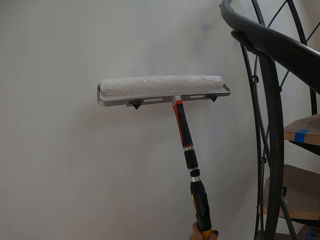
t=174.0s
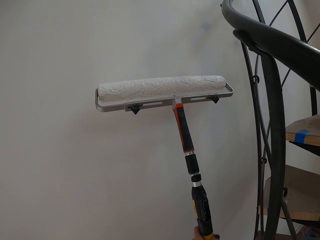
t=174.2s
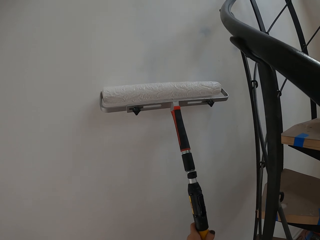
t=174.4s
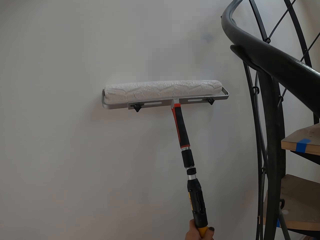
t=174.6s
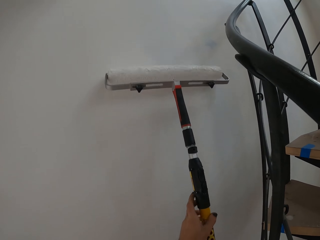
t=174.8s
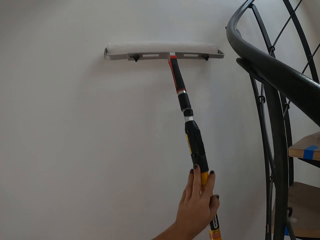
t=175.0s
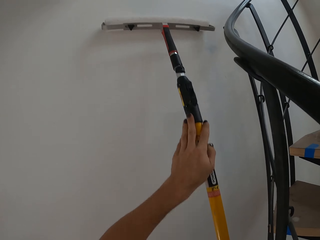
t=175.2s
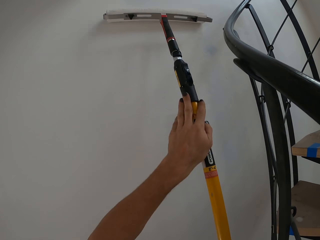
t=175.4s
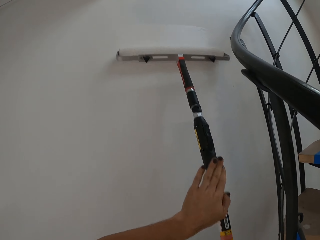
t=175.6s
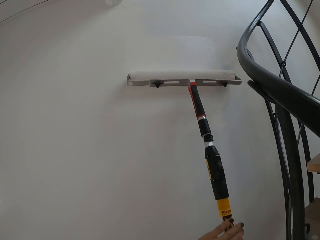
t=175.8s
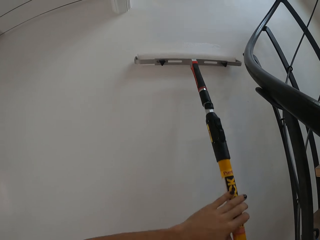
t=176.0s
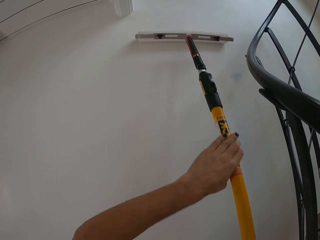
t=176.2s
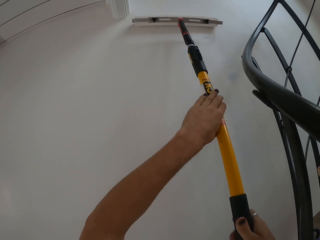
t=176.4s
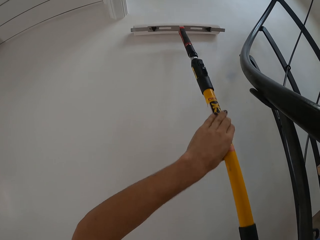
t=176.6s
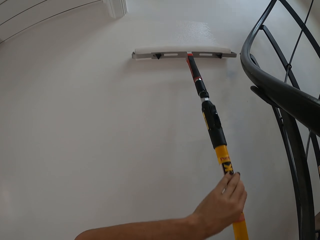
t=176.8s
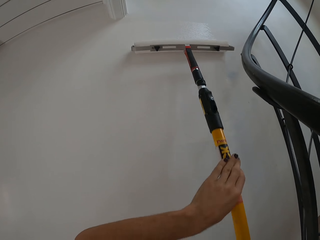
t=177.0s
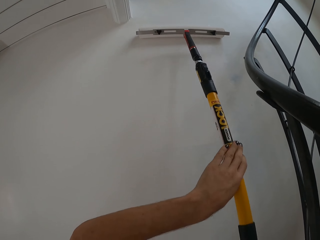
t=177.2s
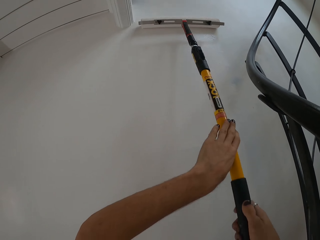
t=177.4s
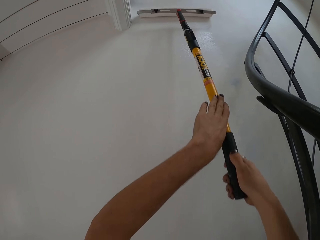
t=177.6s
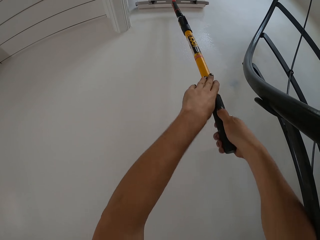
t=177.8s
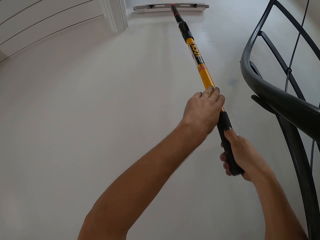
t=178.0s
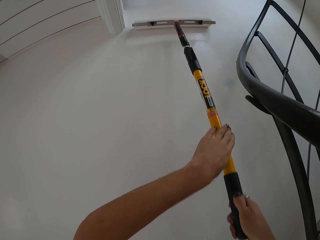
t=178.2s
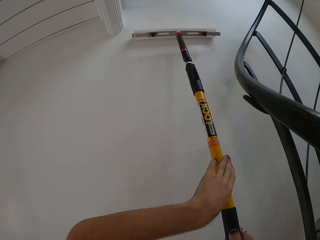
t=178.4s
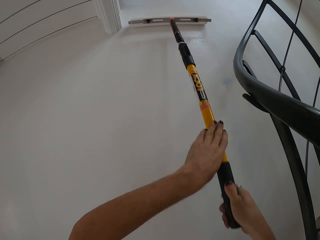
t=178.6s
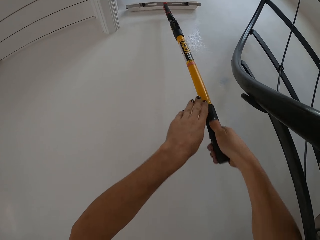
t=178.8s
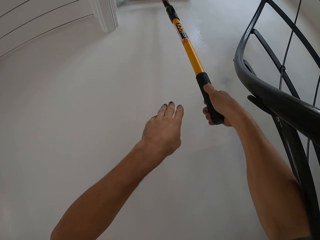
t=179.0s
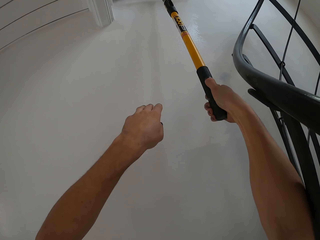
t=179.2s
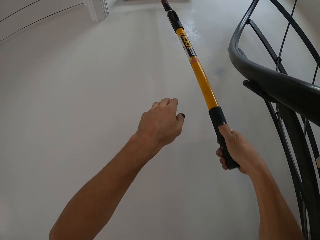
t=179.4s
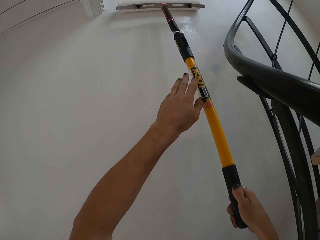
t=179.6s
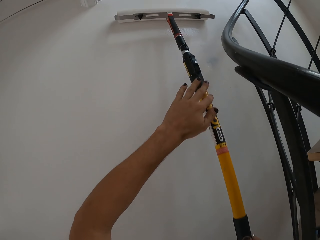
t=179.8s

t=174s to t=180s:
The camera wearer applies paint on the wall.

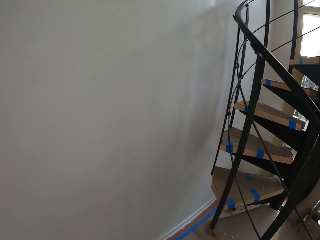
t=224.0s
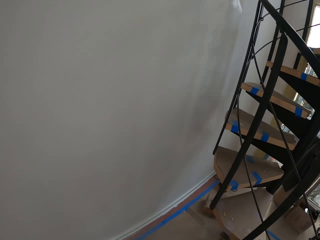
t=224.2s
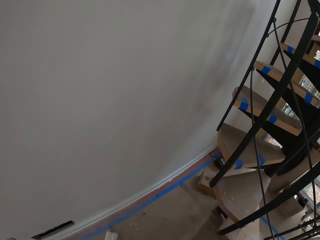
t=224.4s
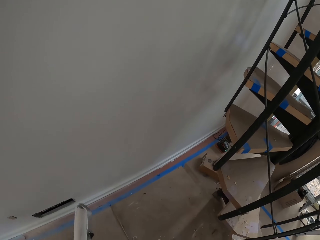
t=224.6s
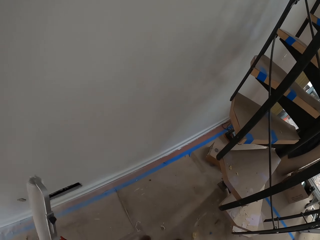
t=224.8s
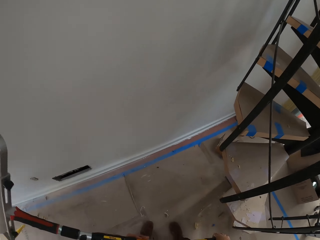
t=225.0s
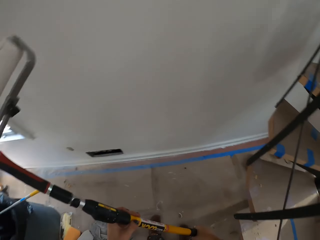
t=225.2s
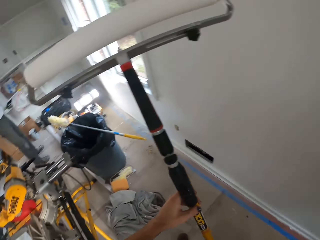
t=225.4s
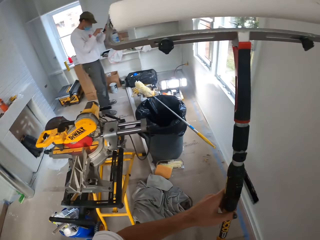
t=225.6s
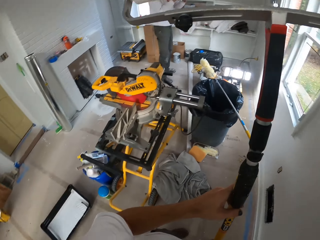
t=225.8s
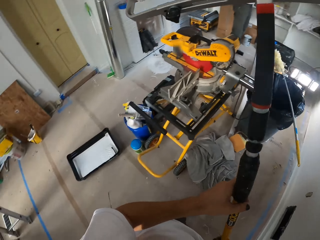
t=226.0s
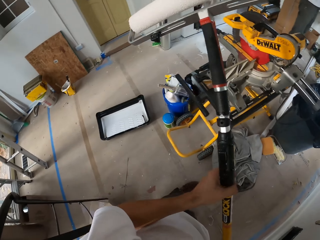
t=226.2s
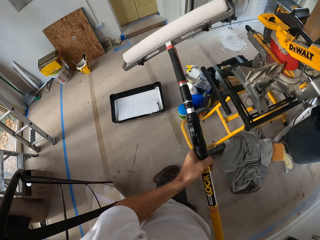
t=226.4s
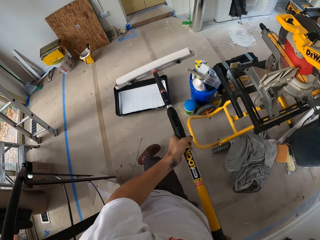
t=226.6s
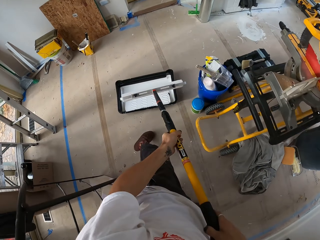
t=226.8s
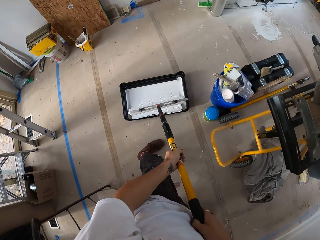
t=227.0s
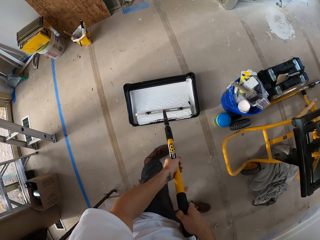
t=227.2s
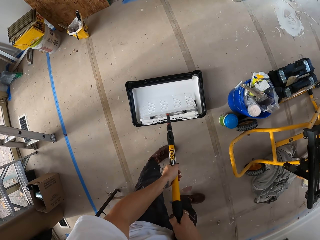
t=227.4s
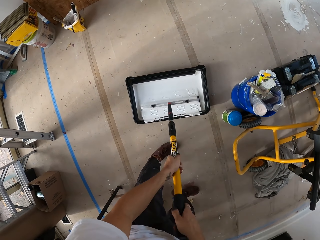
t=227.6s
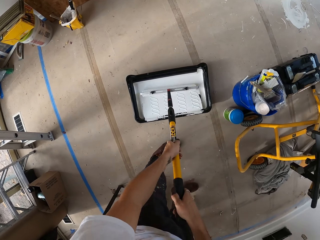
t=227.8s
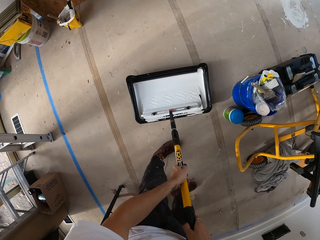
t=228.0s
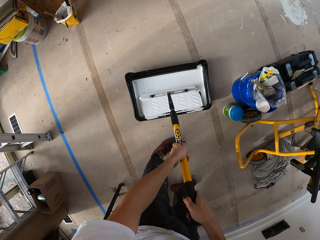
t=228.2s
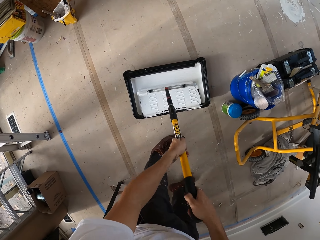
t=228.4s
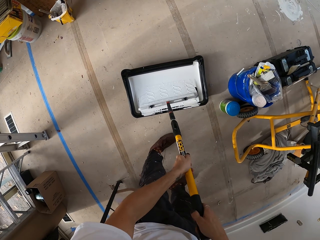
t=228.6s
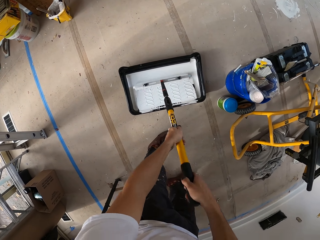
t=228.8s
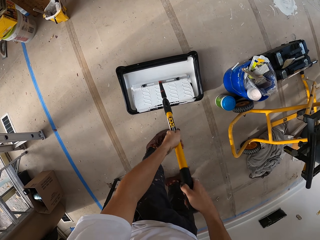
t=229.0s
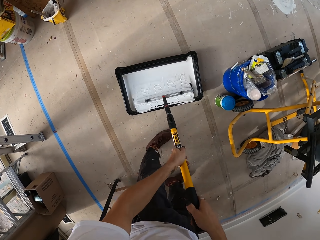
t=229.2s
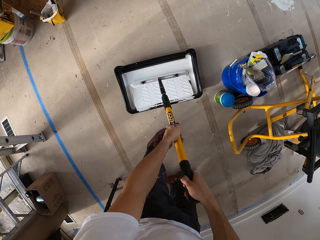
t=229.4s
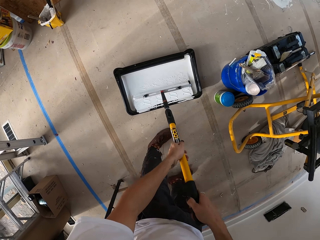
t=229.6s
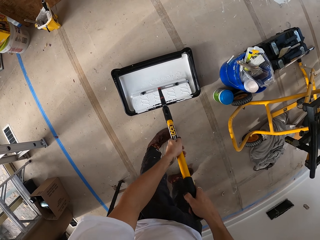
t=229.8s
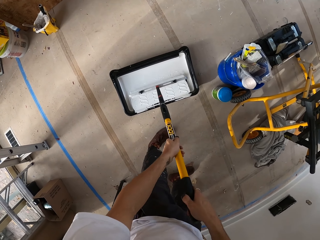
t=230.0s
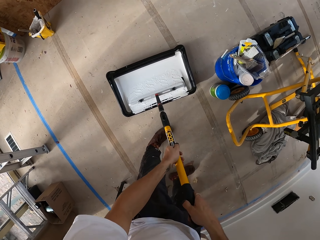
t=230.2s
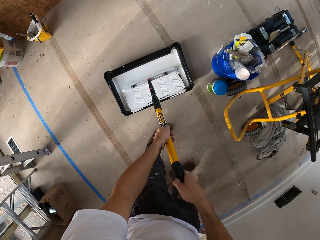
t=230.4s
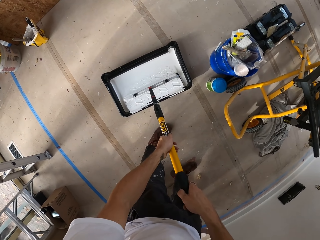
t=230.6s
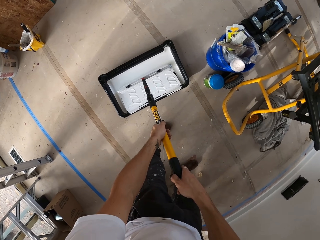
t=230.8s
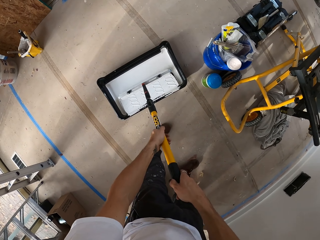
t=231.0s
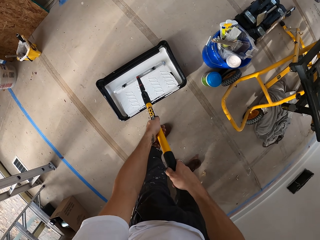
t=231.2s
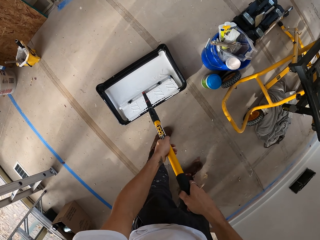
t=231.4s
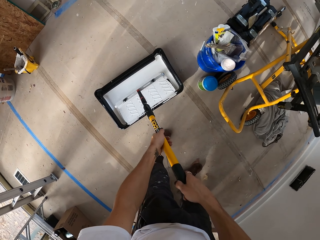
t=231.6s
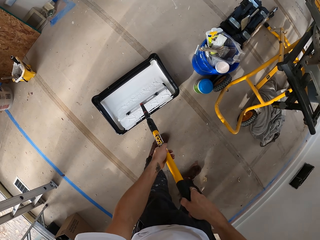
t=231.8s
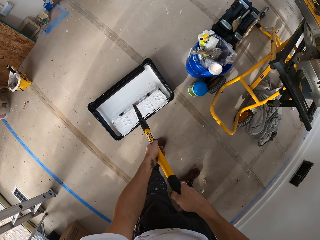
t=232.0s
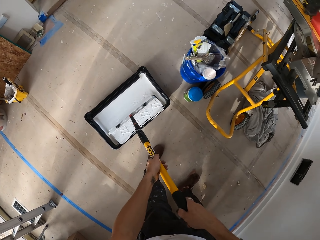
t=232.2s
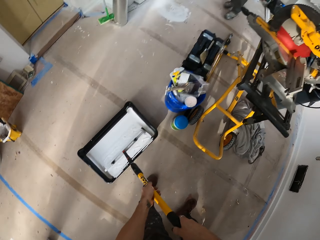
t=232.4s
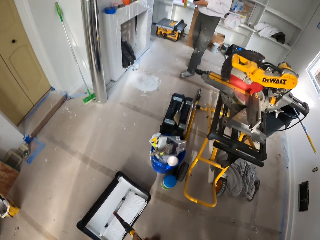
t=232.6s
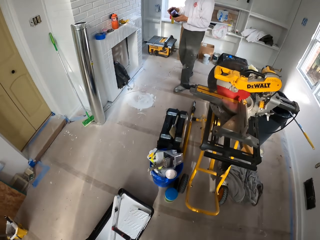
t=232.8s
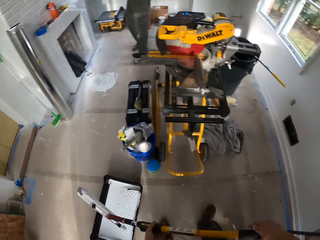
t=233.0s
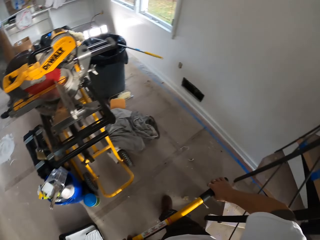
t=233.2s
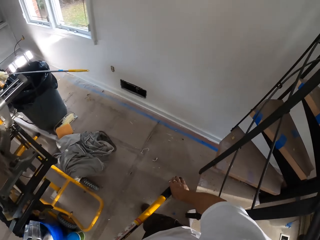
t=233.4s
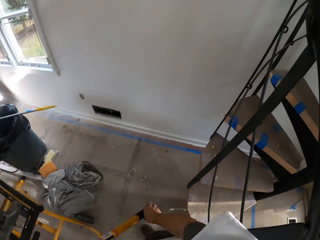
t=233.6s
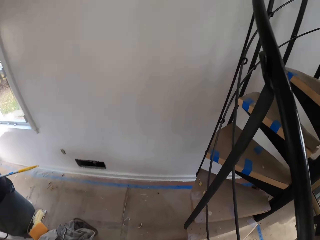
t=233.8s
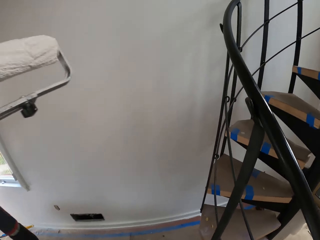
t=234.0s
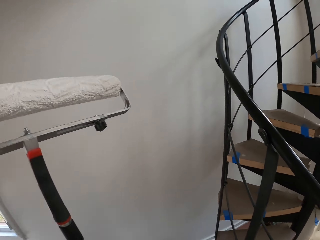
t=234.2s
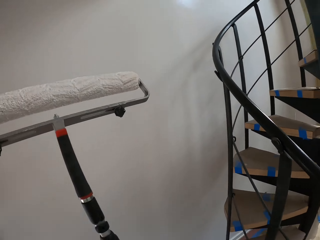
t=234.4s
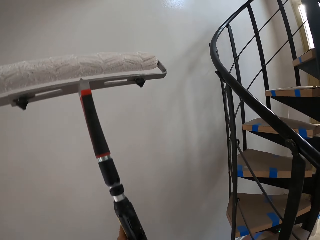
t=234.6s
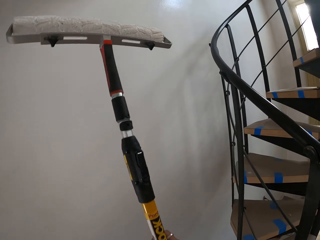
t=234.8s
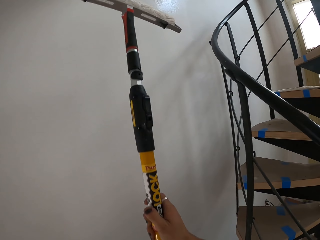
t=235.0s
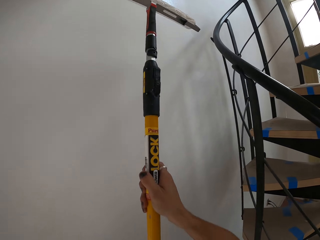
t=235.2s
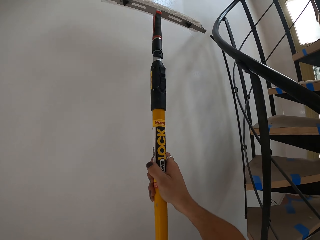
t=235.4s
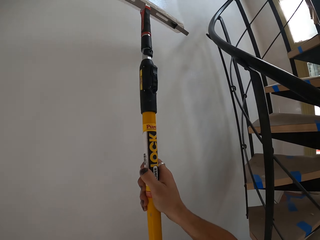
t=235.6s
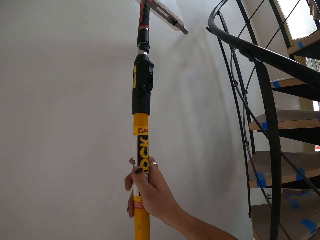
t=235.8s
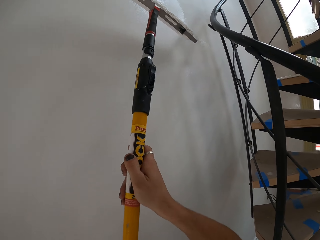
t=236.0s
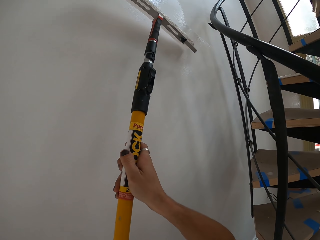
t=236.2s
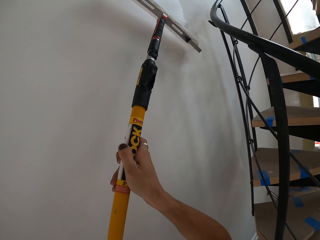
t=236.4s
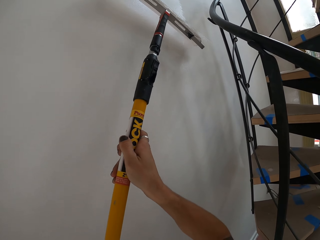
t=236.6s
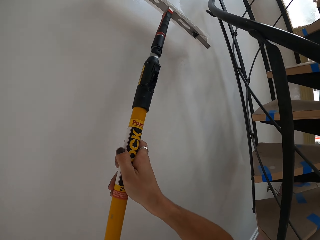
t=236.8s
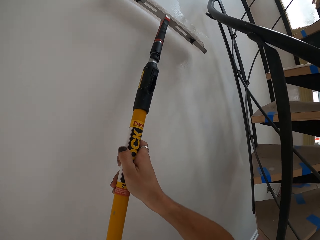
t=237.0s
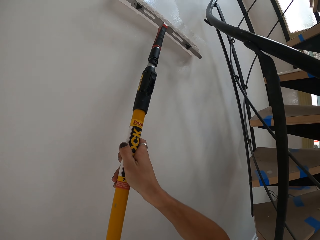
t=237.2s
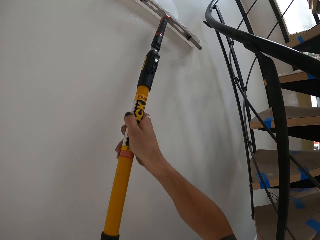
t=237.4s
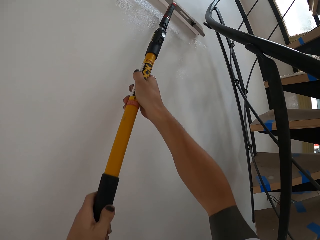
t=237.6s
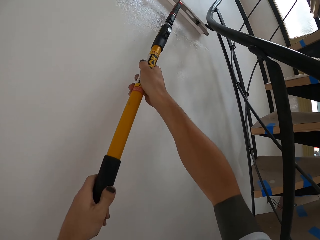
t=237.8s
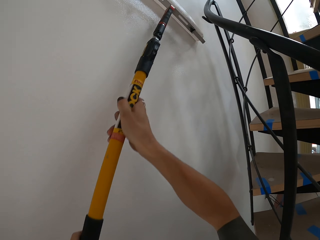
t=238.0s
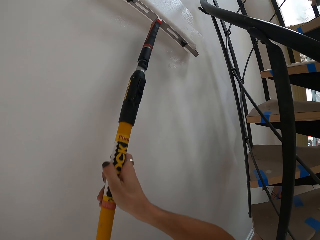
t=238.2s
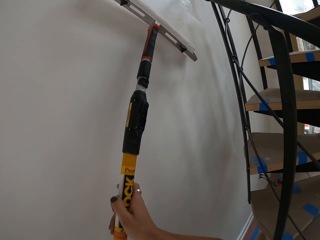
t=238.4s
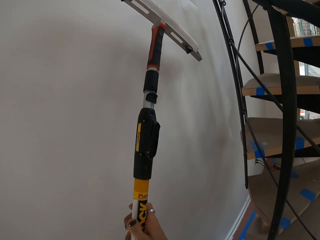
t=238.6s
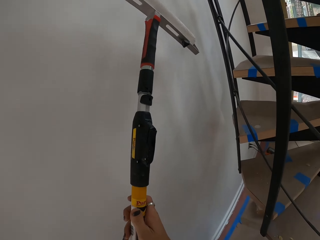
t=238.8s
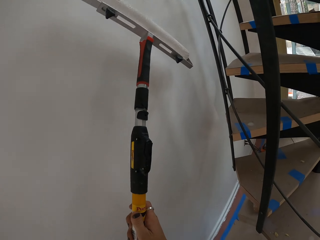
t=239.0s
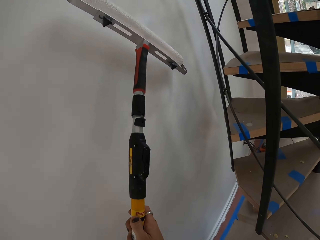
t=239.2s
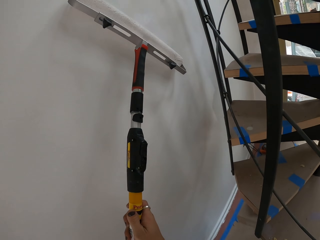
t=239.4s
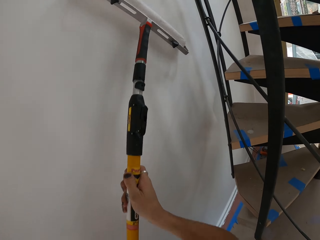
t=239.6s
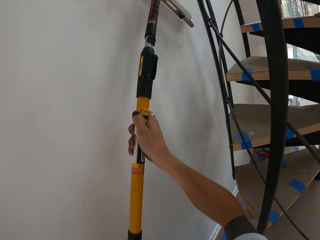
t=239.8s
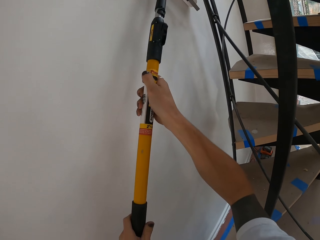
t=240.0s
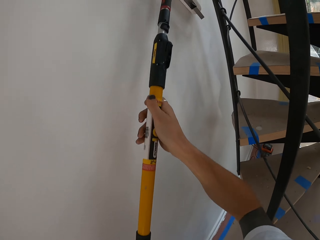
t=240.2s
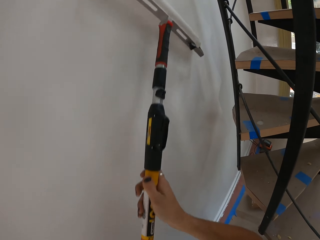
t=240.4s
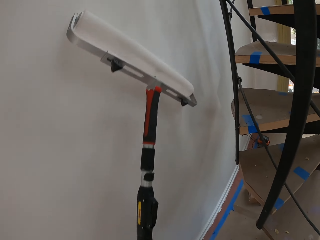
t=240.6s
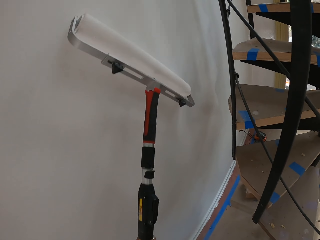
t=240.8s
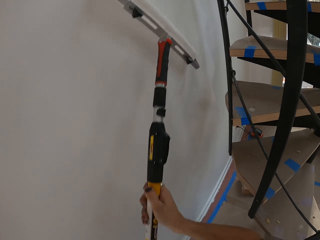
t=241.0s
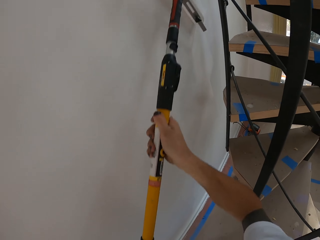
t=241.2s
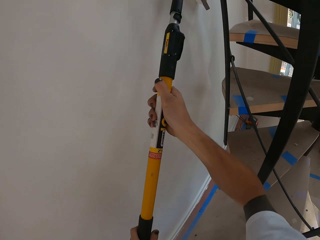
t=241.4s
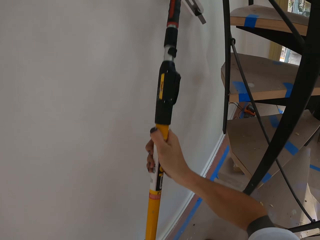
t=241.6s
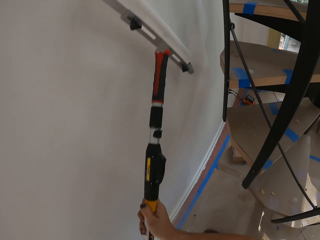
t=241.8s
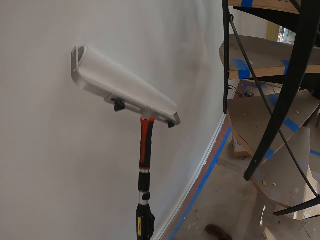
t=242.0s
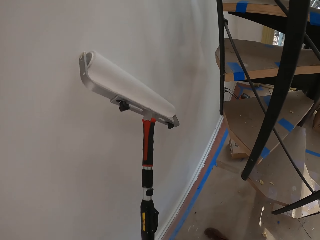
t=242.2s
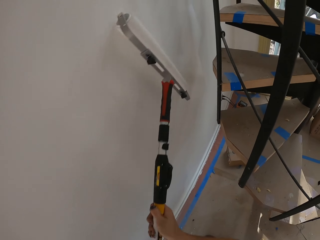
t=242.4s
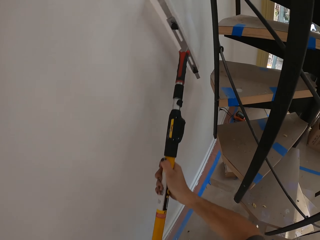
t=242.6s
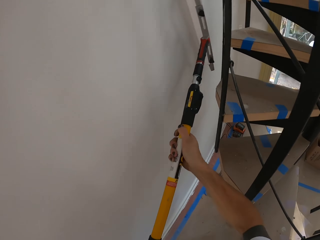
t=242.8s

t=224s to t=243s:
The camera wearer holds a paint roller. They move the paint roller in the tray. They hold the paint roller. They apply paint on the wall.
